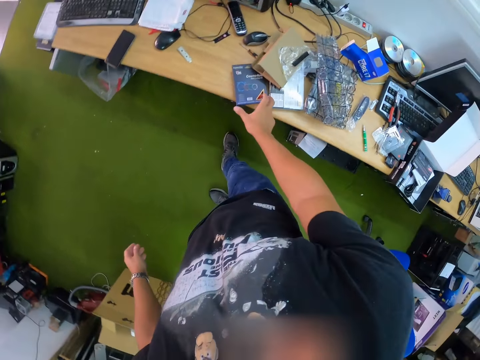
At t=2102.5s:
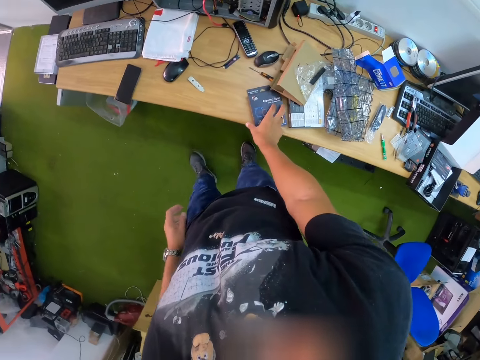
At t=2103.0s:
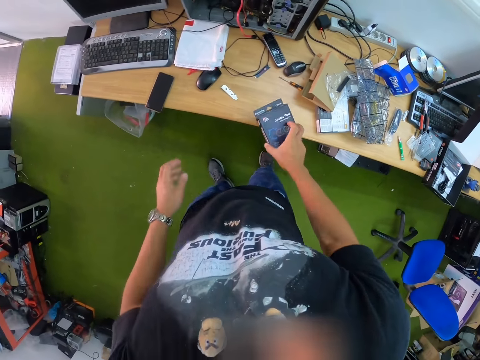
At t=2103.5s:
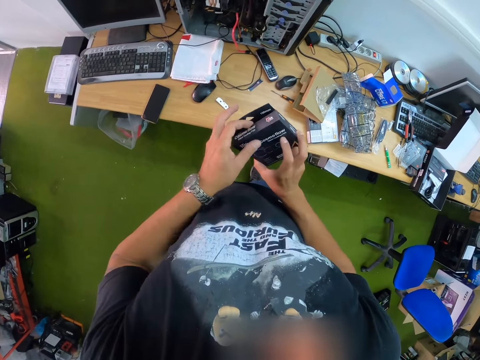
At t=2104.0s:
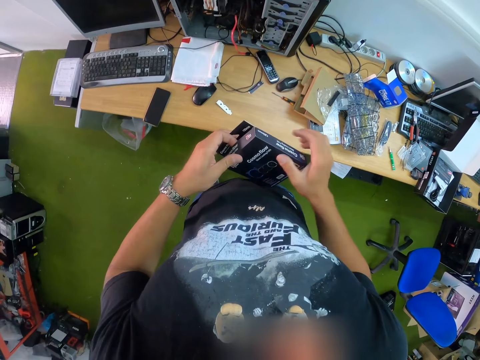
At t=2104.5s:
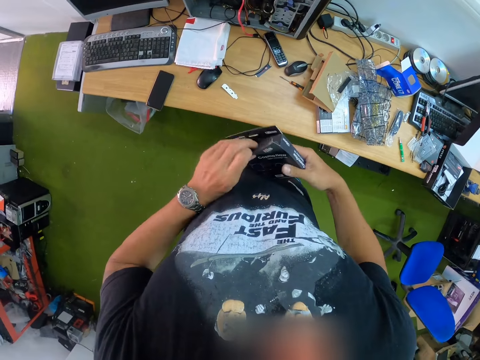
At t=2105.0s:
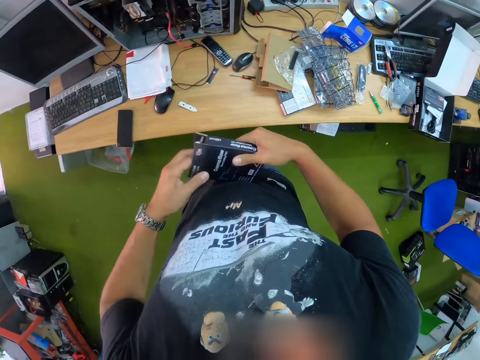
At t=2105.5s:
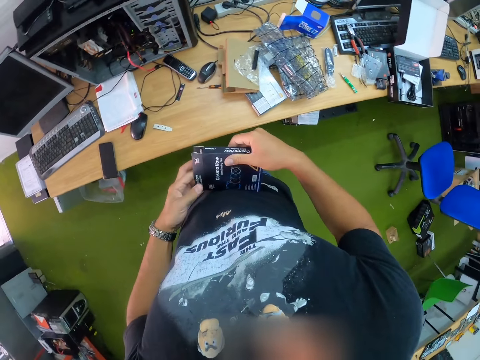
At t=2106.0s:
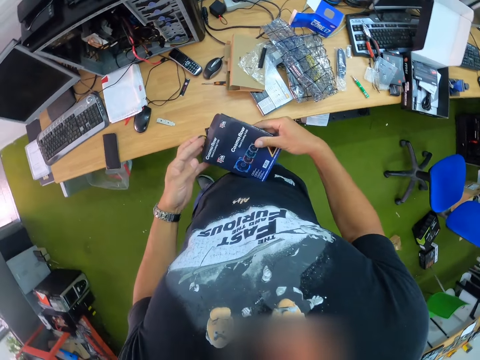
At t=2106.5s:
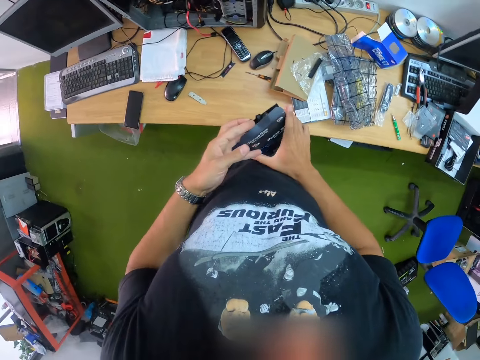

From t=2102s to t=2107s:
The camera wearer picks a pack of heat sink on the table with his right hand. He opens the pack of heat sink with his left hand.

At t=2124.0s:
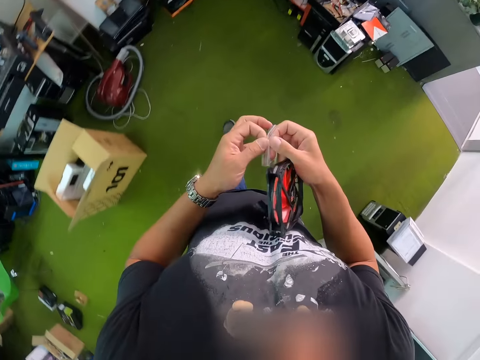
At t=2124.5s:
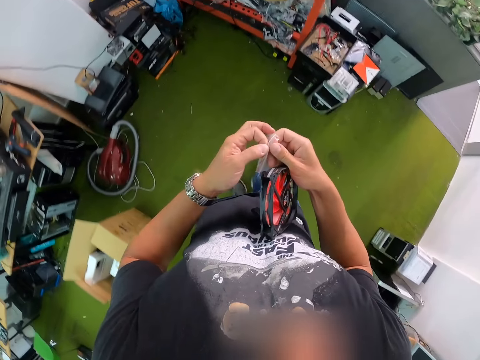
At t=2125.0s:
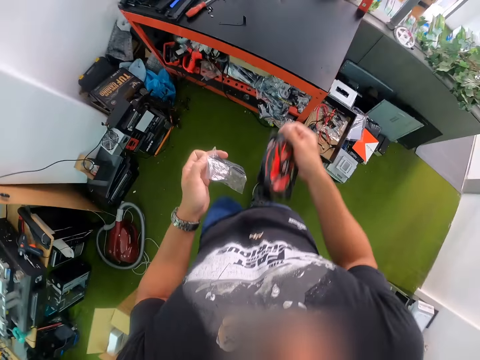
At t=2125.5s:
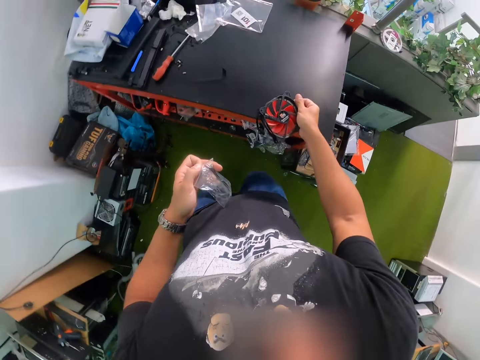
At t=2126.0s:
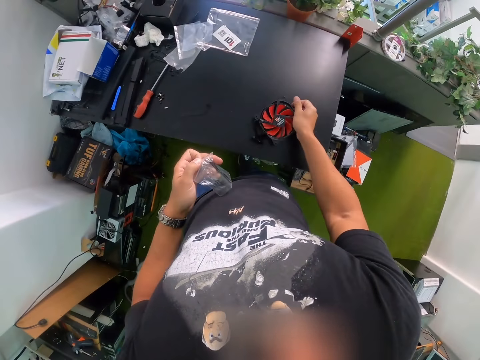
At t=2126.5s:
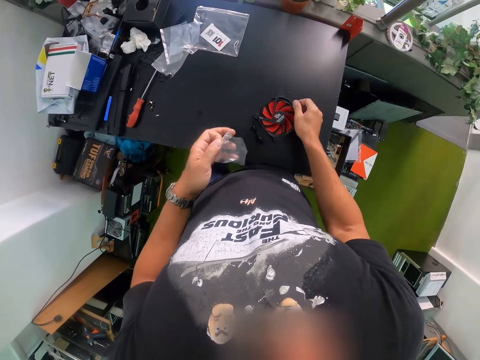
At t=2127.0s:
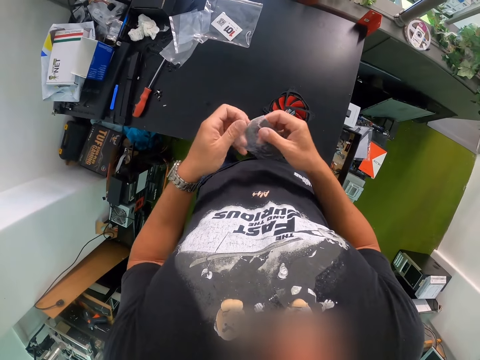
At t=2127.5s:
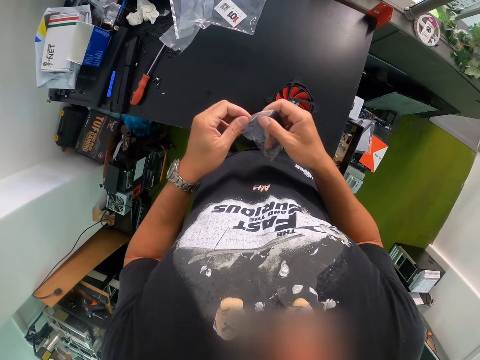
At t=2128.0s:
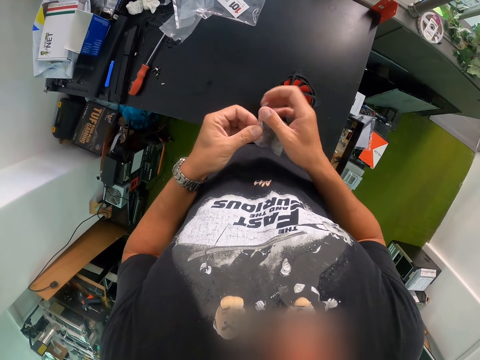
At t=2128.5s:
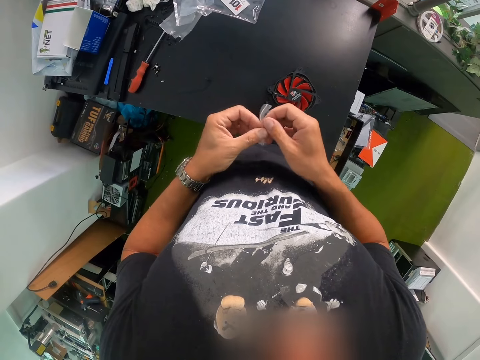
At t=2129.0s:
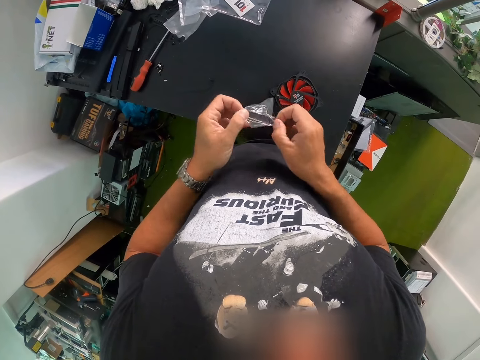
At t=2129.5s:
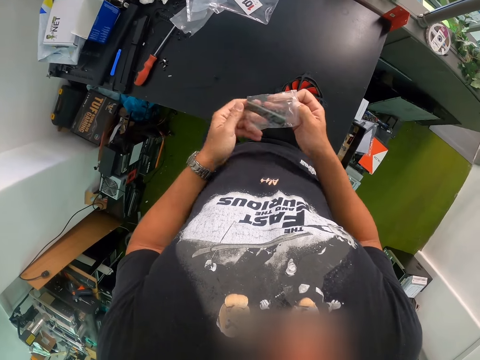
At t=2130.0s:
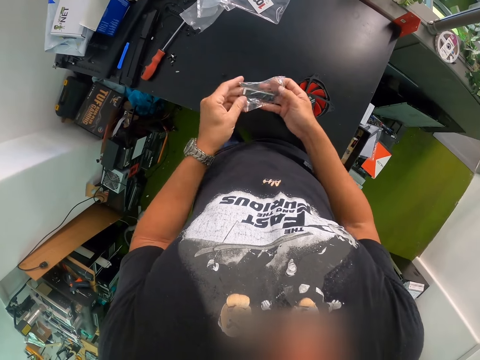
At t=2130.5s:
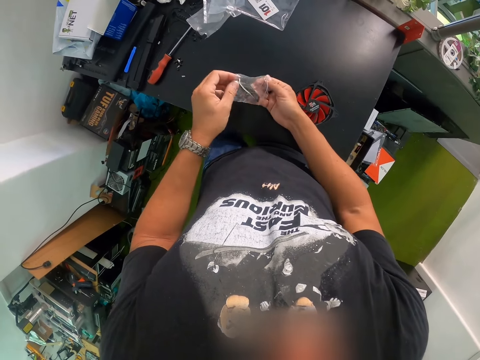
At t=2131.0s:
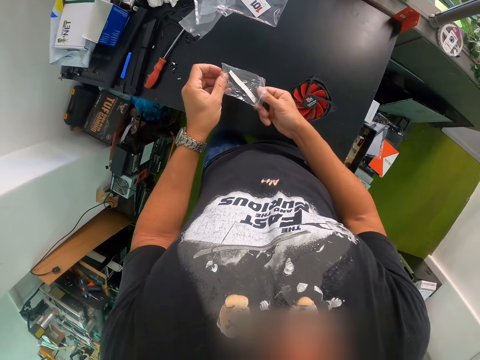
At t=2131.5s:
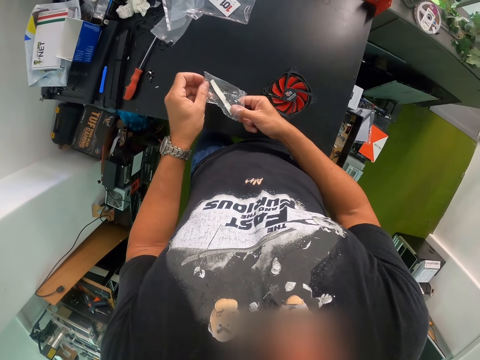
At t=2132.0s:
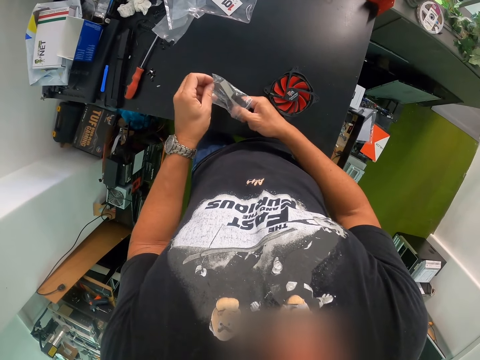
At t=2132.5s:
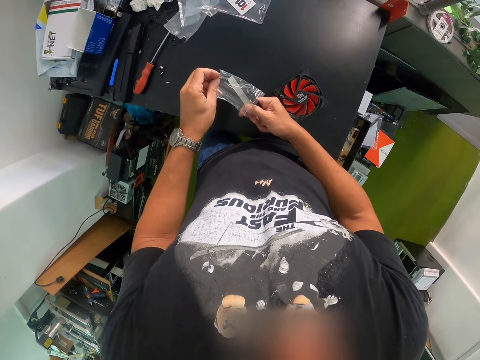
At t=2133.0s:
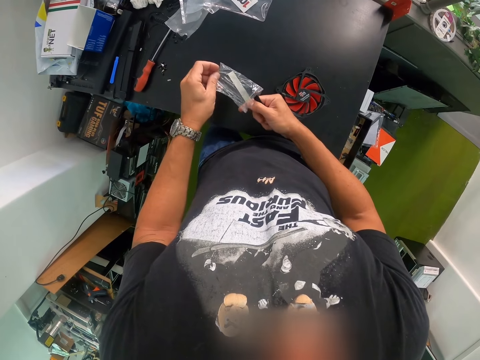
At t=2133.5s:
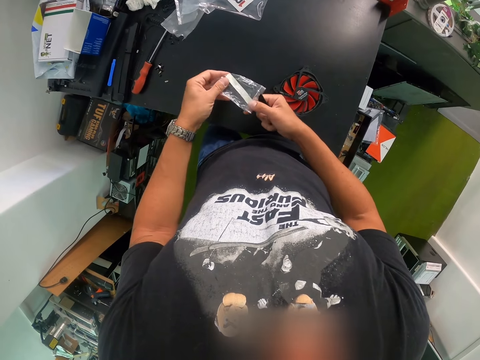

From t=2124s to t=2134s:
The camera wearer walks to the other side of the room. He opens the nylon with both hands. He drops the heat sink on the slab with his right hand. He opens the nylon with both hands.

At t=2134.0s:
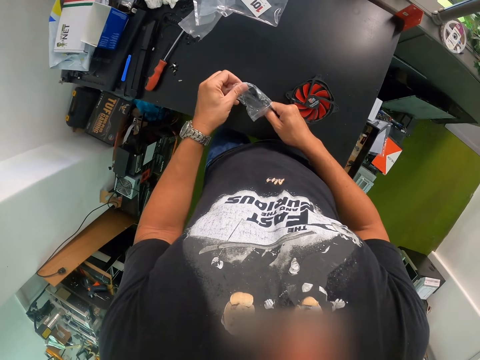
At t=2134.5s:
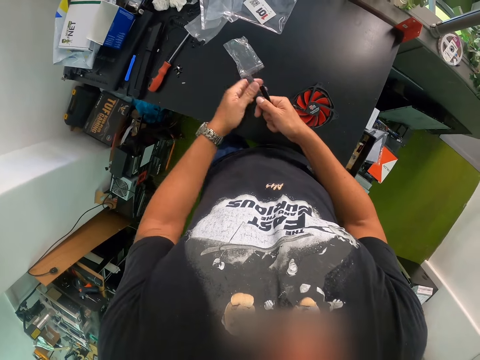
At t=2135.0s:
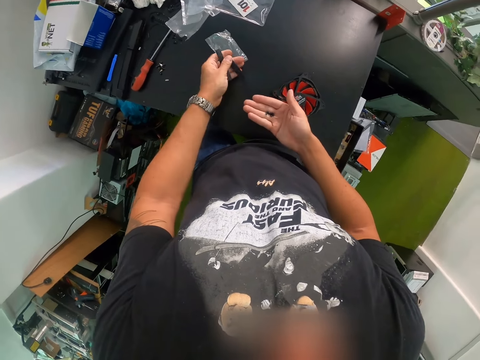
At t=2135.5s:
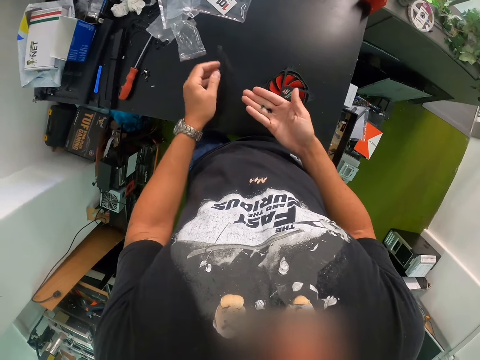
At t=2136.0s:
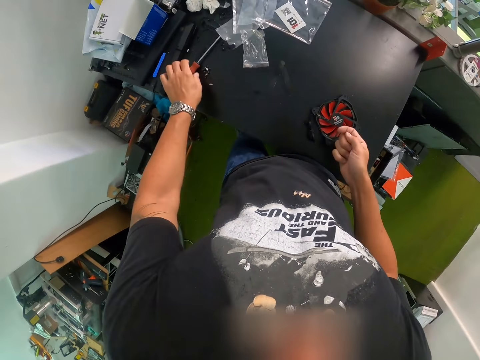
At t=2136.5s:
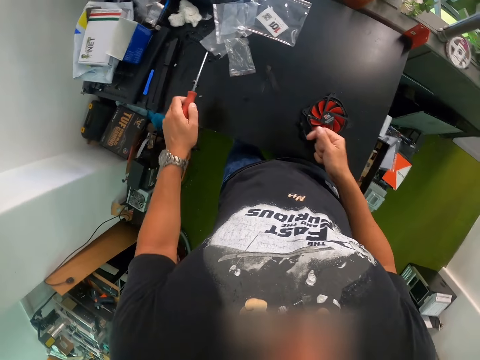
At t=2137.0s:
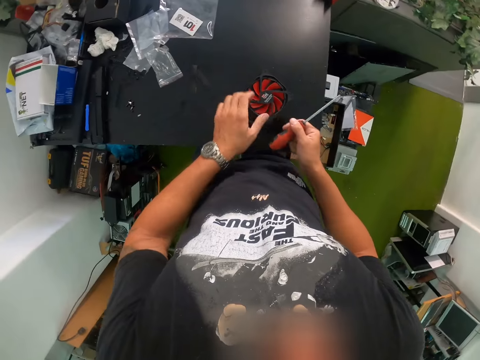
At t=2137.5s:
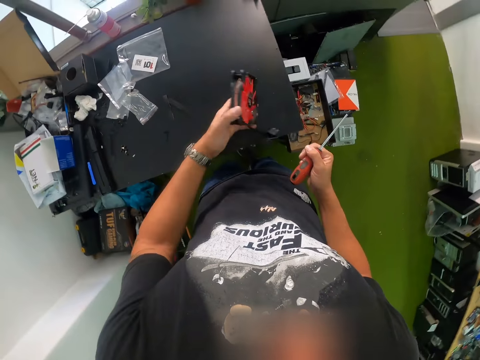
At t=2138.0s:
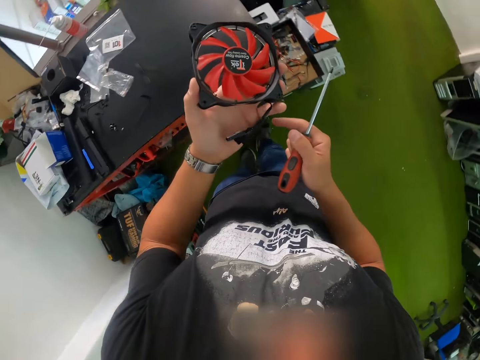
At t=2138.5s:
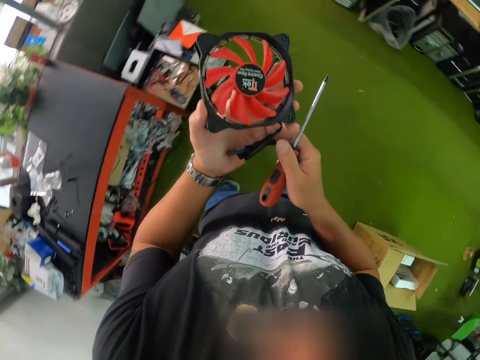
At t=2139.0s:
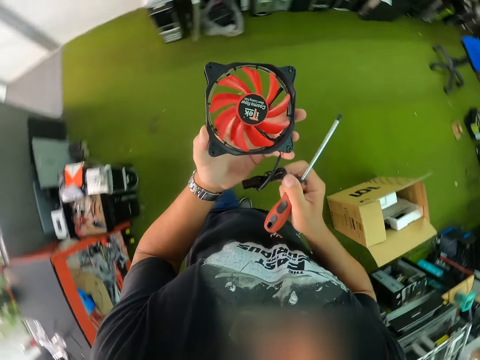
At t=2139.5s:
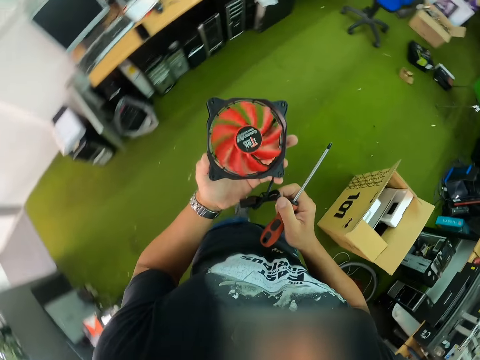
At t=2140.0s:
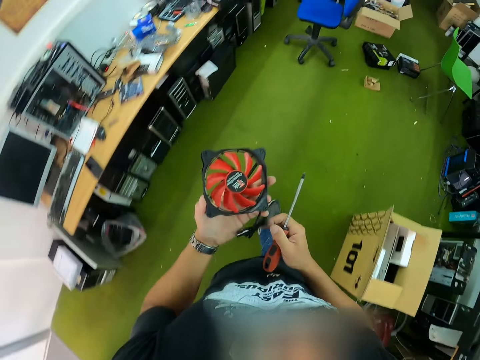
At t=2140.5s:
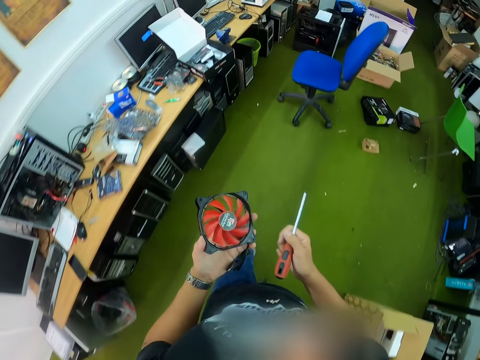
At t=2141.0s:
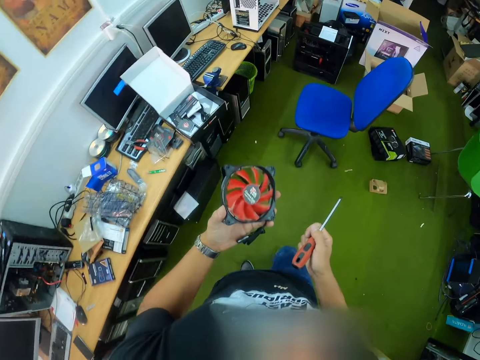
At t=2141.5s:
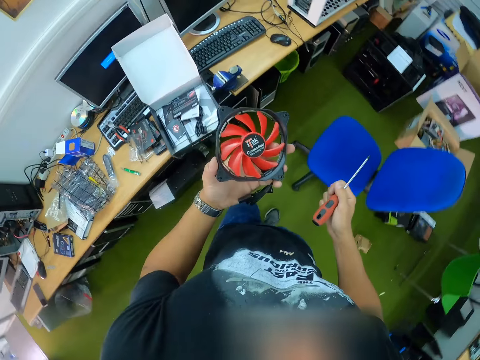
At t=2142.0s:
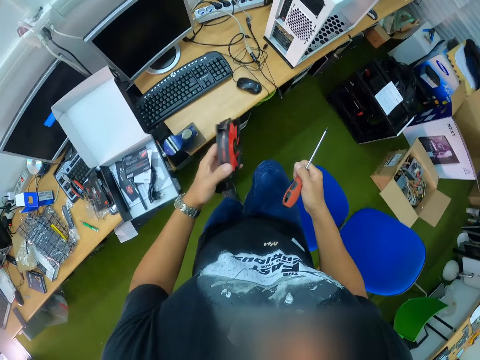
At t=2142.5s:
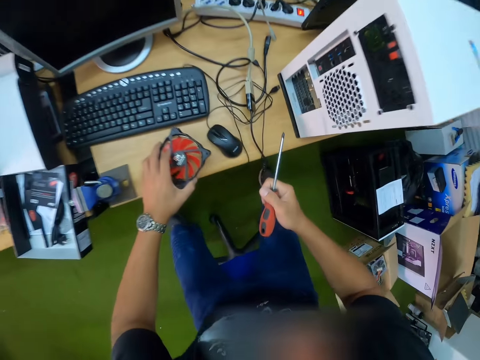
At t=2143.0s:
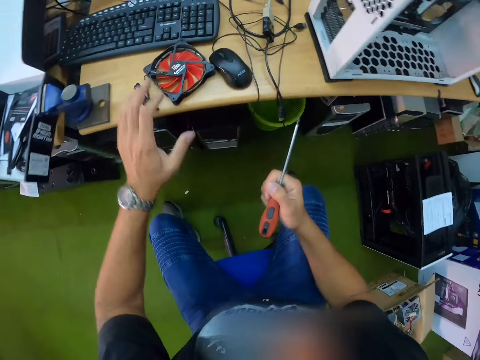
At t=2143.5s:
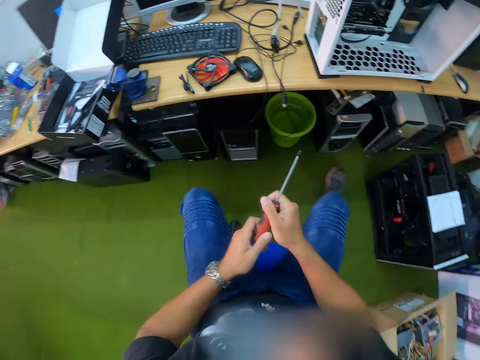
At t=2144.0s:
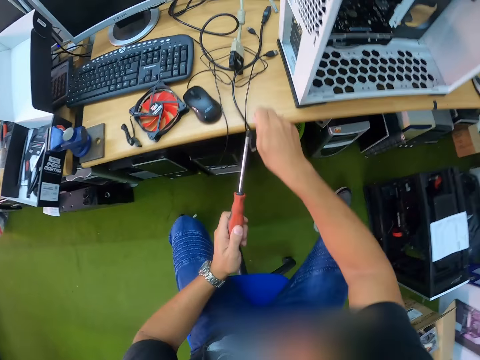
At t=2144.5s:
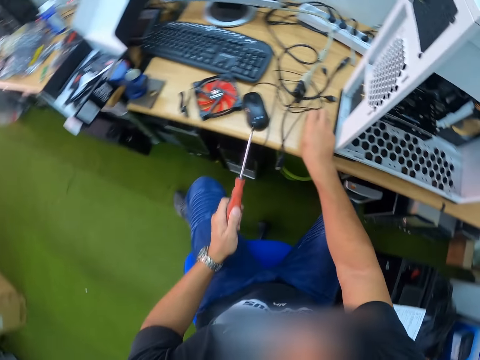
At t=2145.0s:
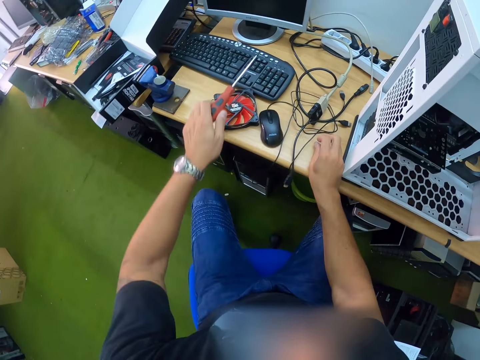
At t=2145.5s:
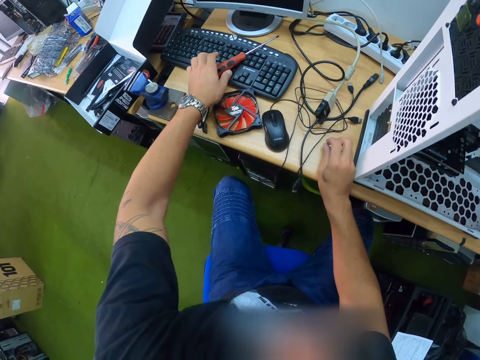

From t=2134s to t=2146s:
The camera wearer removes a metal from the nylon in his left hand with his right hand. He throws the nylon on the slab with his left hand. He passes the metal on his right hand to his left hand. He drops the metal on the slab with his left hand. He picks the screwdriver on the slab with his left hand. He passes the screwdriver from his left hand to his right hand. He picks the heat sink on the slab with his left hand. He rotates the CPU in his hand with his finger. He walks to the table. He drops the heat sink on the table with his left hand. He sits on the chair. He moves the screwdriver in his hand to the other hand. He drops the screwdriver on a keyboard on the table with his left hand.
